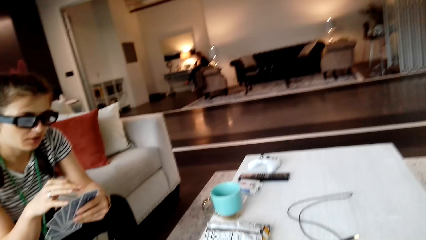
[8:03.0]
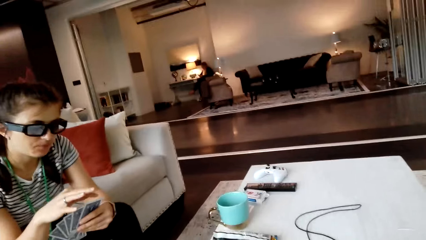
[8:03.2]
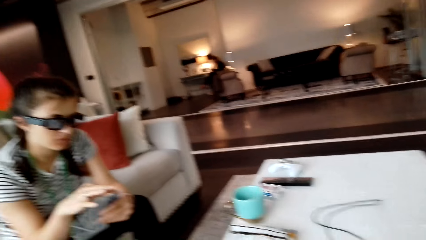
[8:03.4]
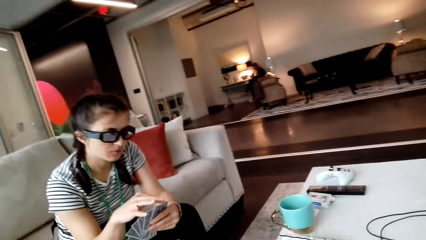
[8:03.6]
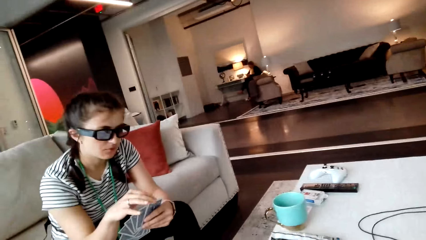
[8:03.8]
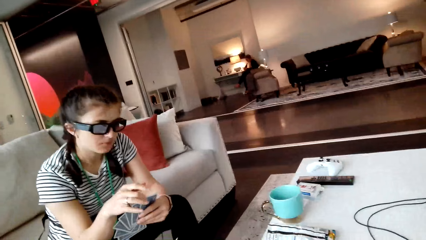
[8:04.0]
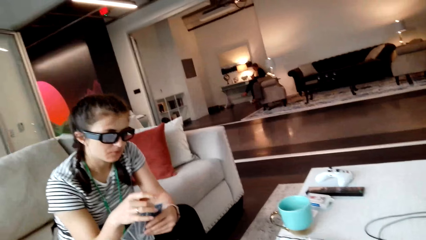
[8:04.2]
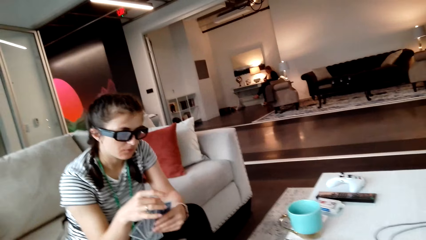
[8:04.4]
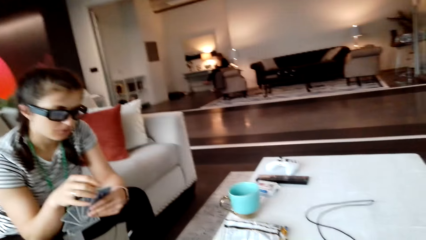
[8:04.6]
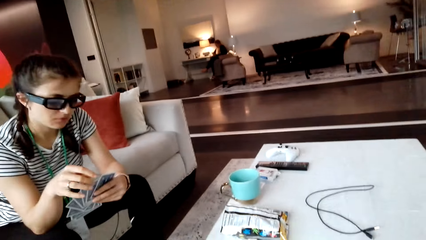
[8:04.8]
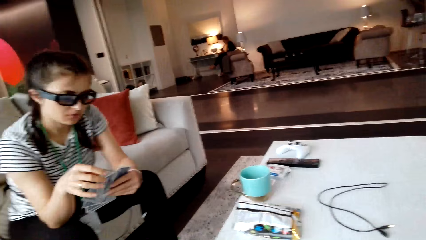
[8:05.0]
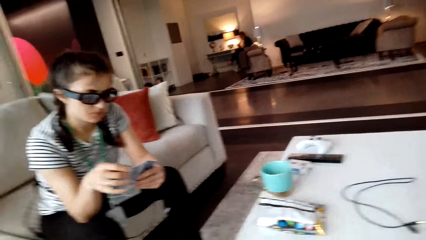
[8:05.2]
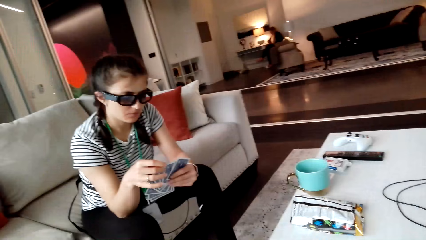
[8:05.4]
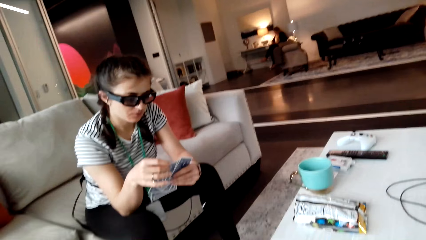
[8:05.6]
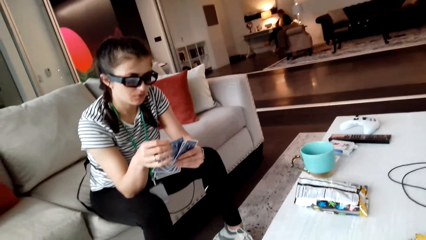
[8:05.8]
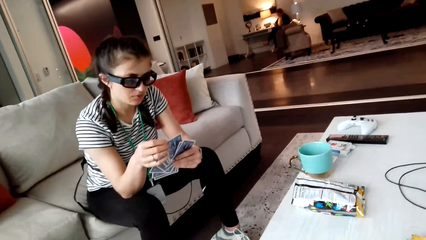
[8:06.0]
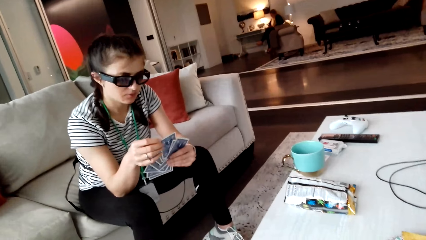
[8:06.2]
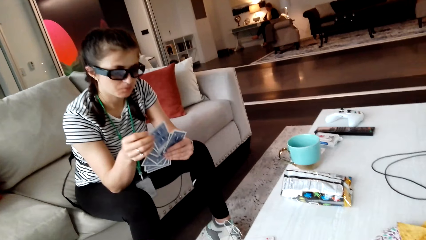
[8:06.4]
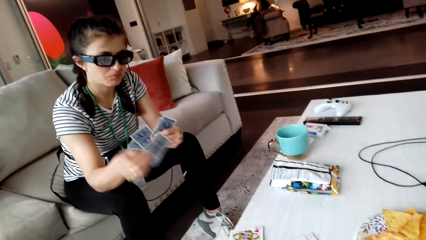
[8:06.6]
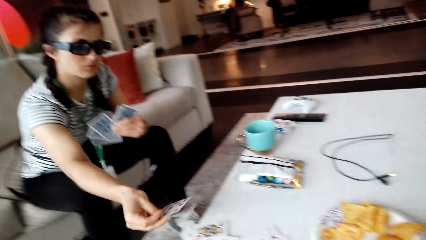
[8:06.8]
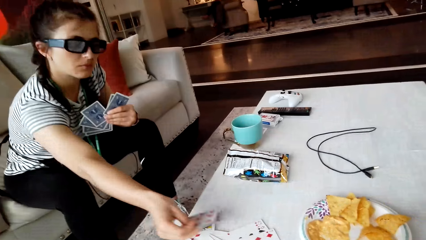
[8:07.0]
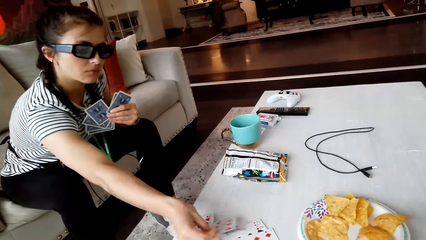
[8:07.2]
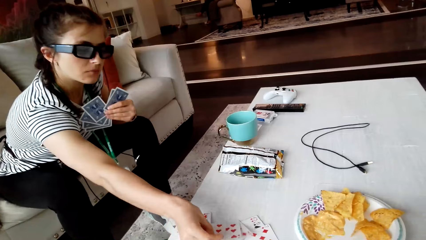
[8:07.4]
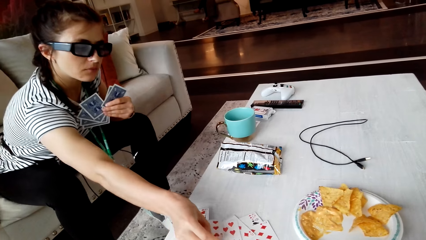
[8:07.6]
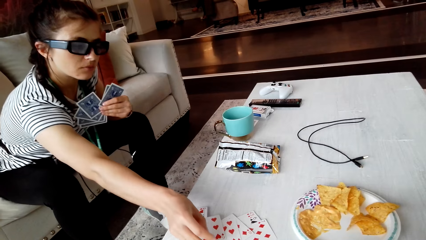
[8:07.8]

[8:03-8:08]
A woman places down a card and takes the cards.

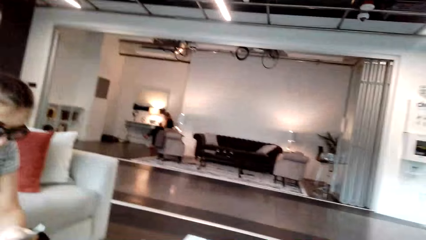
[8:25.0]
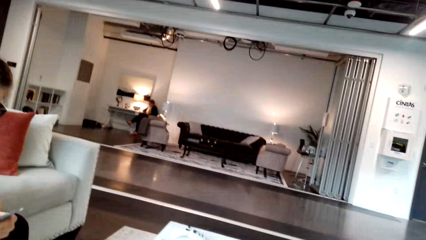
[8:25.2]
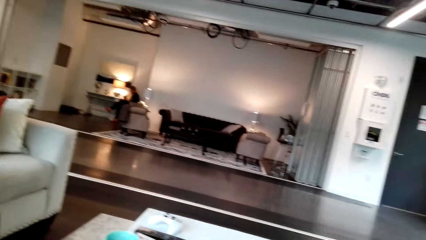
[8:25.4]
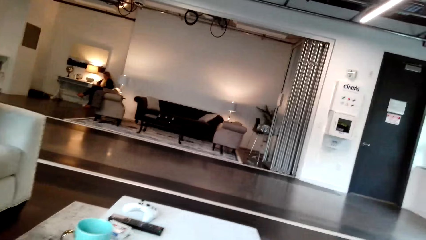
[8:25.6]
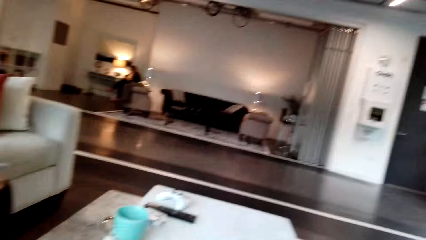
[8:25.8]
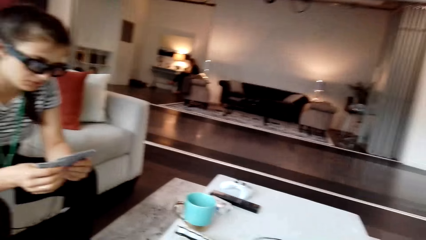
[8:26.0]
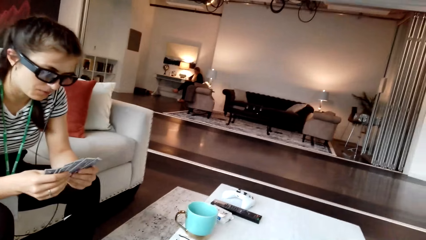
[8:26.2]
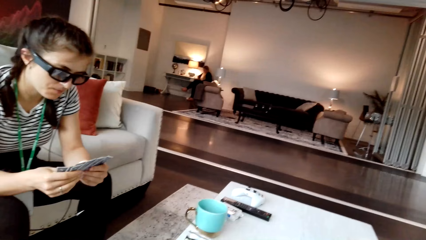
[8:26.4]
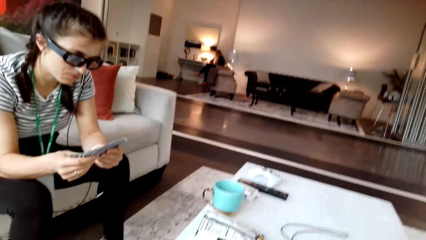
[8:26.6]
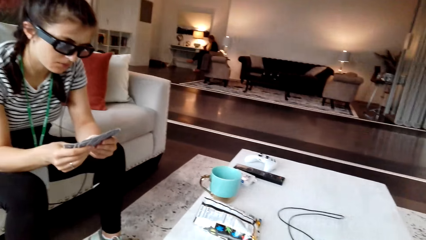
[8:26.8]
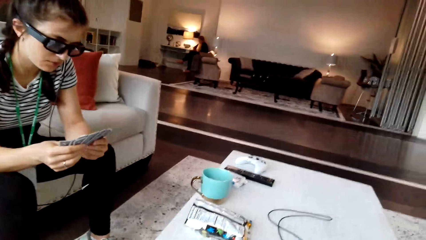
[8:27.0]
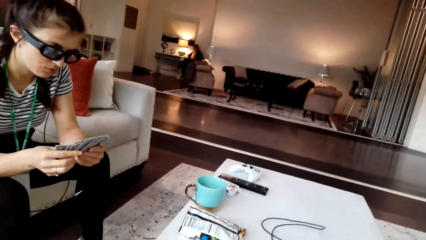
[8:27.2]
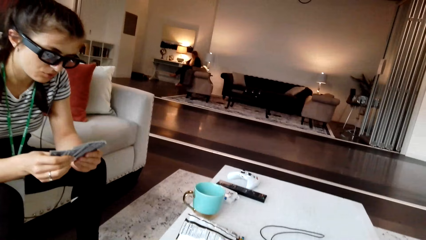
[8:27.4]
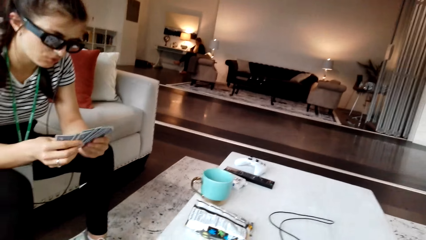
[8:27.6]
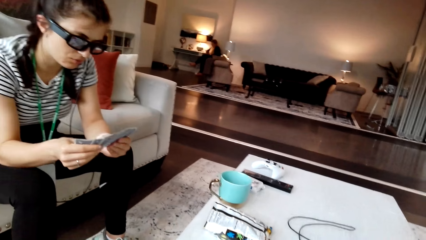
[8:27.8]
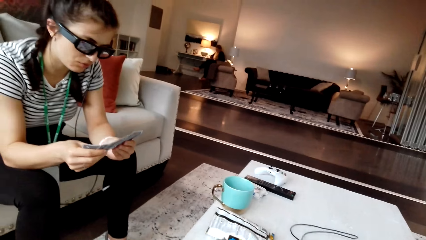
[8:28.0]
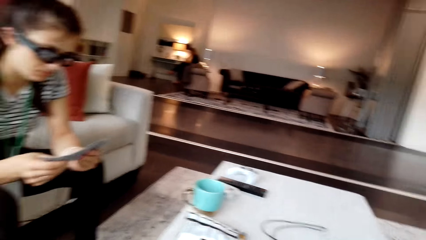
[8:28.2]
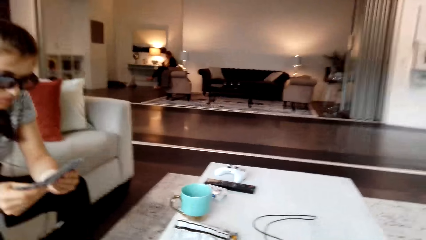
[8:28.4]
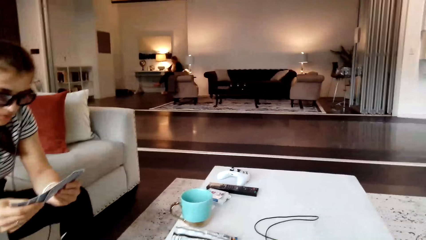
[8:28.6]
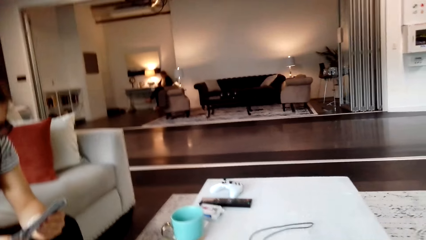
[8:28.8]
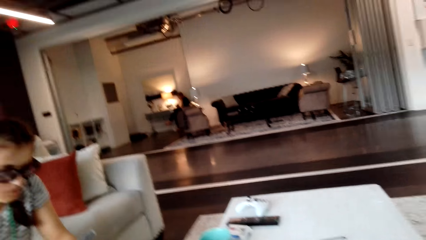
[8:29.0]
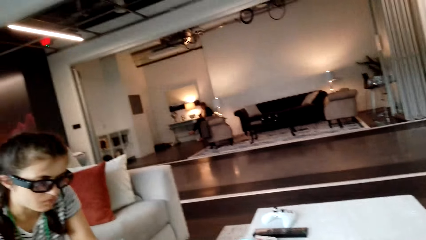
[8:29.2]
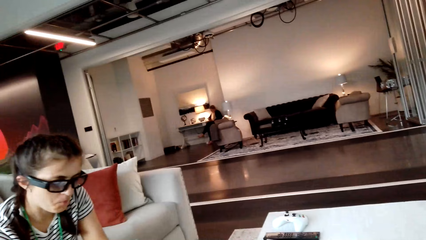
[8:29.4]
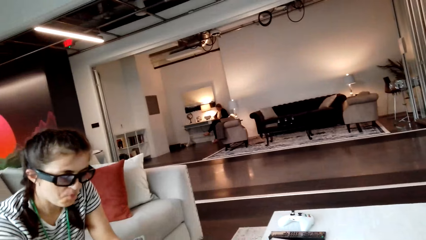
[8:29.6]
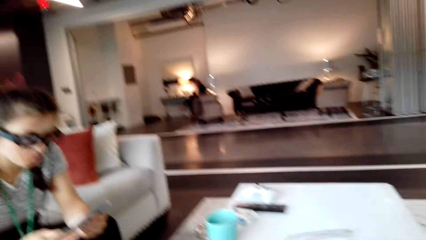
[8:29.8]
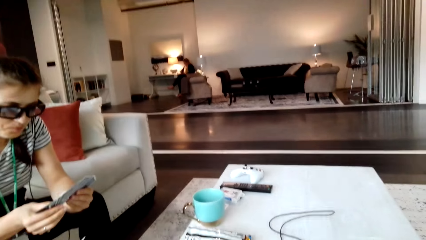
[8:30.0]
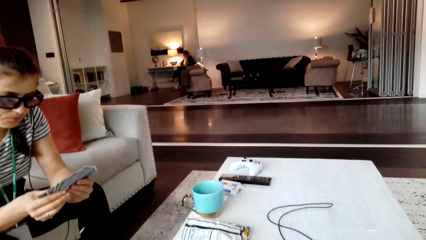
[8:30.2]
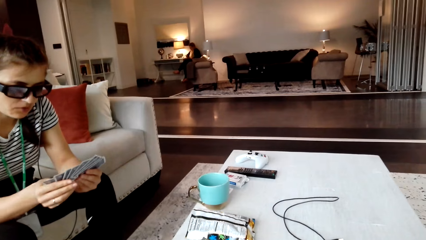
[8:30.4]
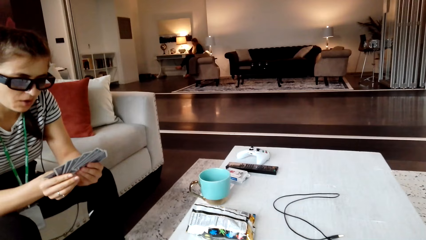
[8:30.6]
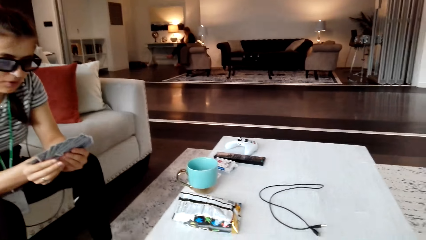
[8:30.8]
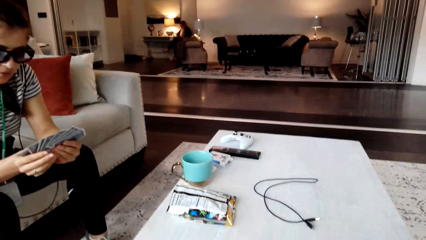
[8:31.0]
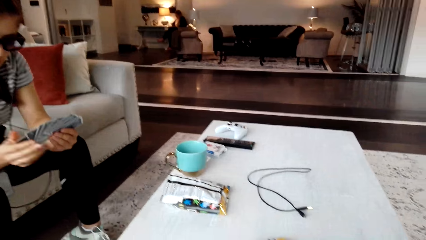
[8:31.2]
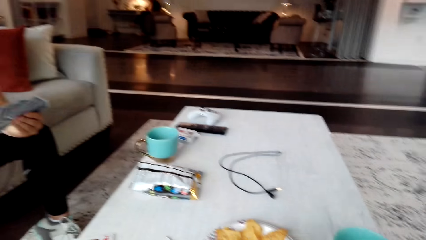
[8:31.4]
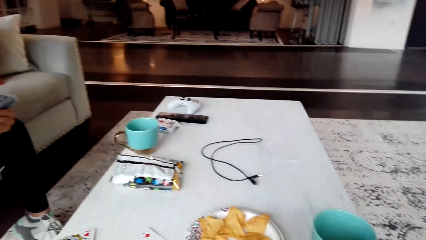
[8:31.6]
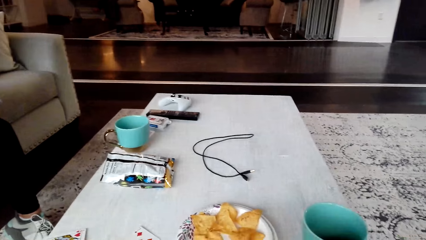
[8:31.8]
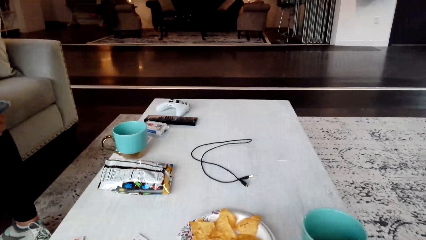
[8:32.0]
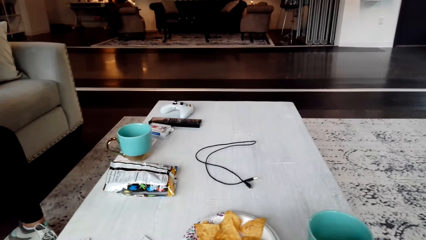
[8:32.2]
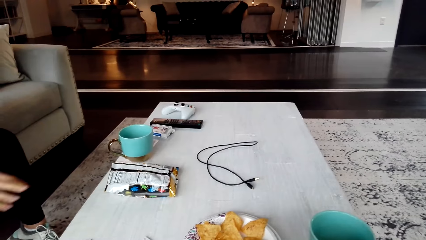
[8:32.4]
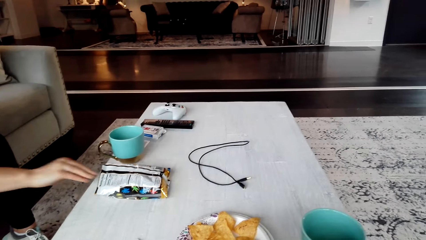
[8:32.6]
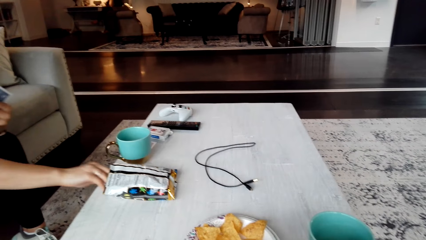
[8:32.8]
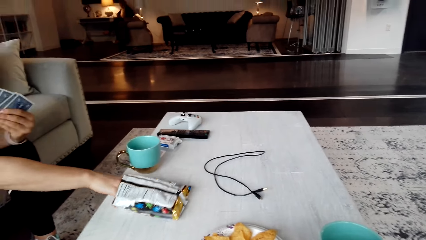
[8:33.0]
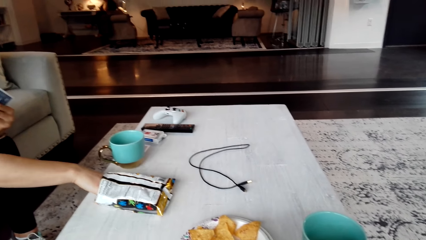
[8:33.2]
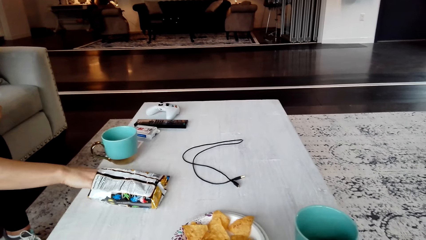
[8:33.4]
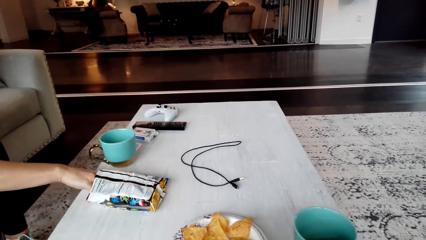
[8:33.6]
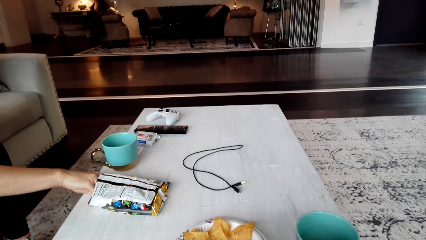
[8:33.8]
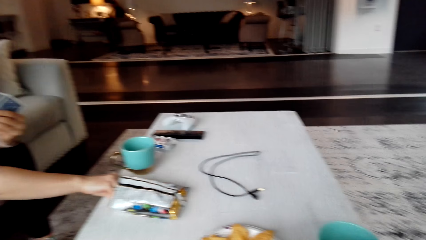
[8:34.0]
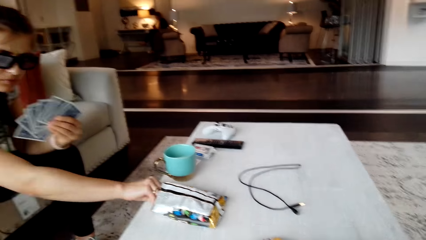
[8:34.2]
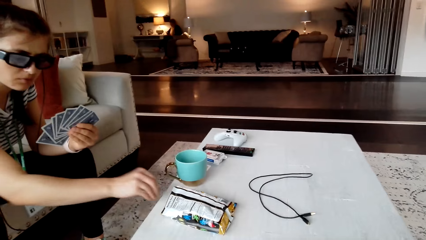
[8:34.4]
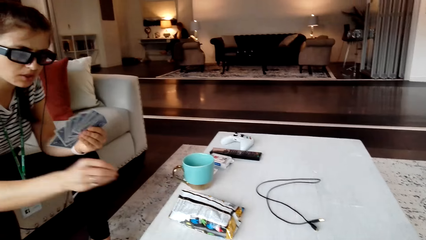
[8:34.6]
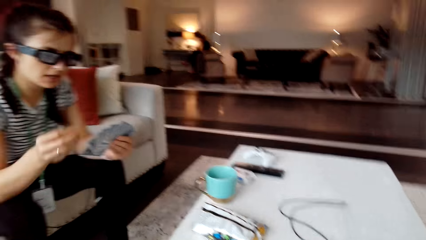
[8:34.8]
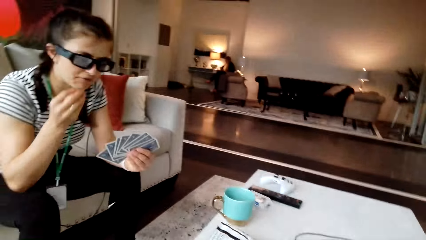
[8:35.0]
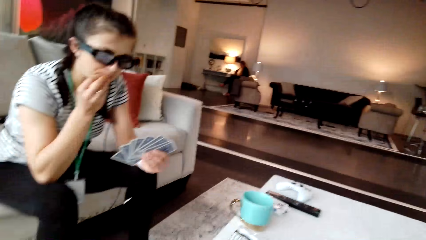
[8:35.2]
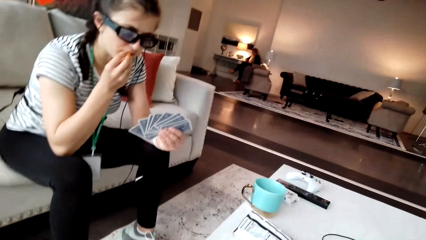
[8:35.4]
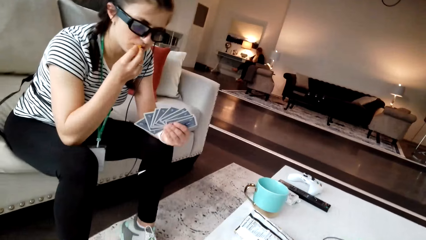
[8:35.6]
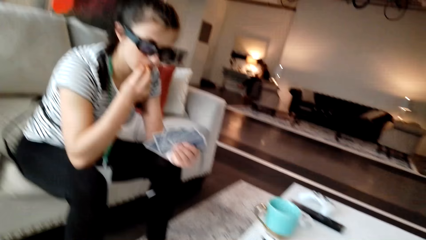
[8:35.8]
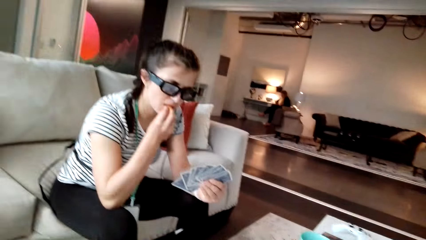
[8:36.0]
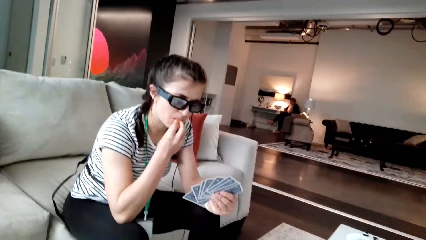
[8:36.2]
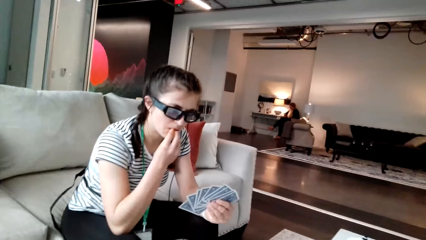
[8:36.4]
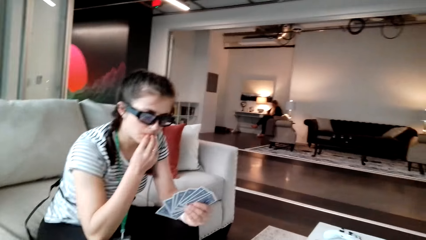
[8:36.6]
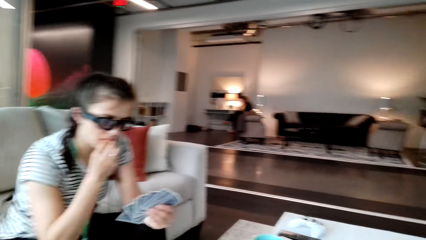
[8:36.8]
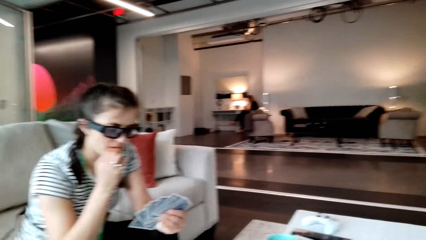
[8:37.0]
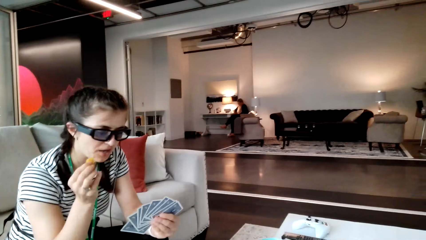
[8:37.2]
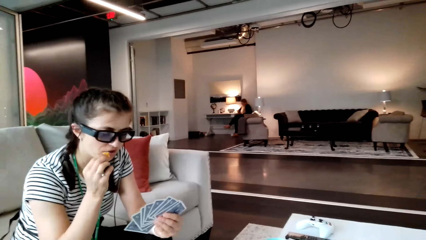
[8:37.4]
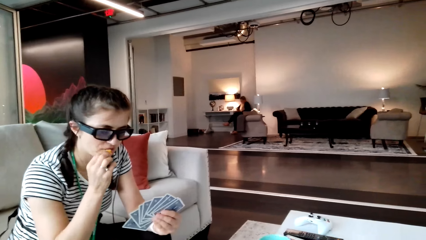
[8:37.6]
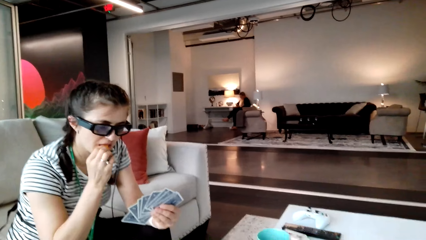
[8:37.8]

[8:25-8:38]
The camera wearer looks around. A woman arranges cards on the hands. The camera wearer looks at the woman. The woman removes crisps from the packet and eats the crisps.
